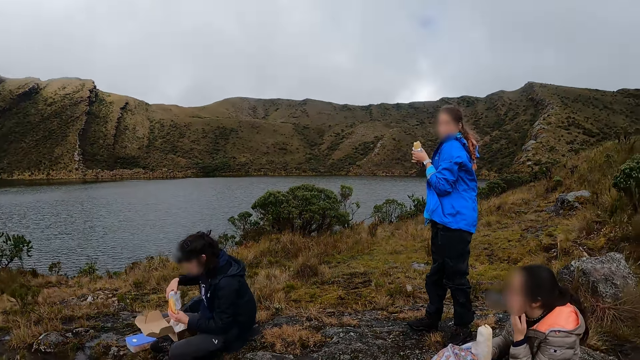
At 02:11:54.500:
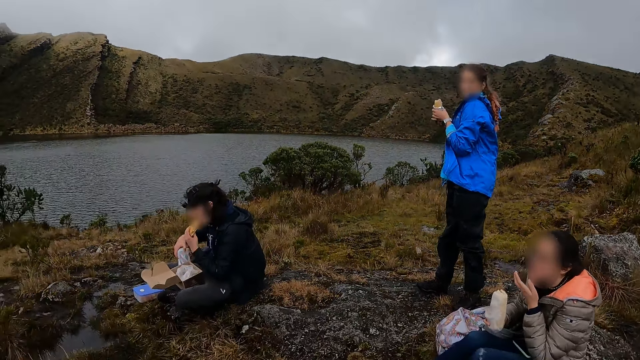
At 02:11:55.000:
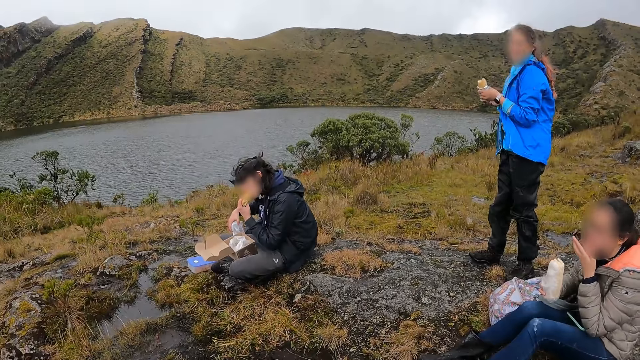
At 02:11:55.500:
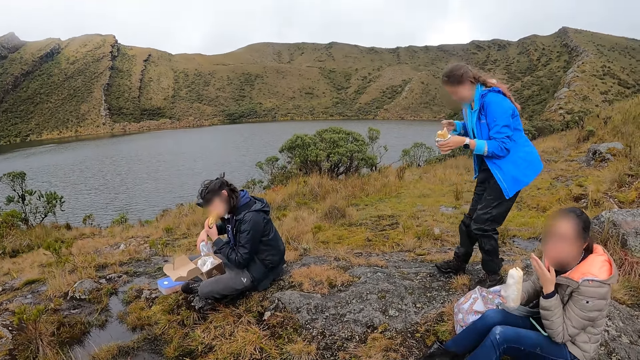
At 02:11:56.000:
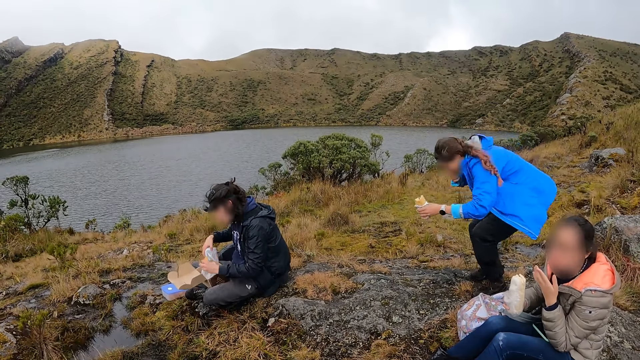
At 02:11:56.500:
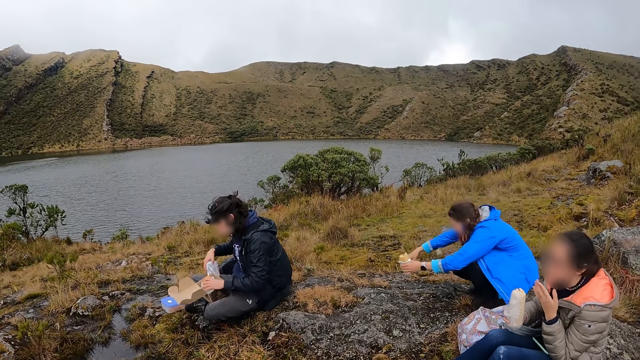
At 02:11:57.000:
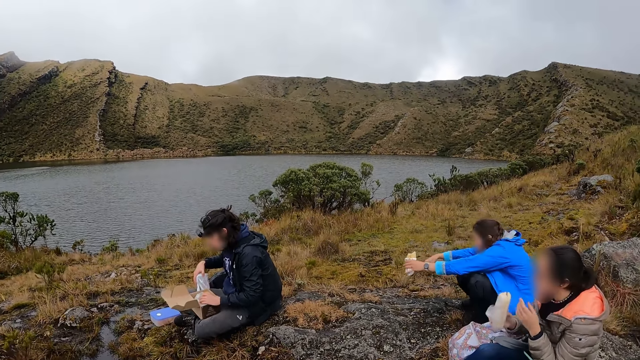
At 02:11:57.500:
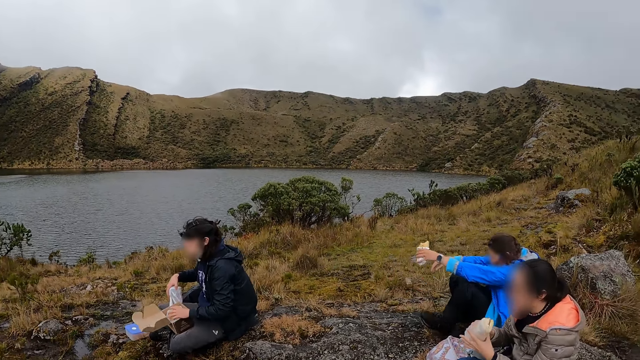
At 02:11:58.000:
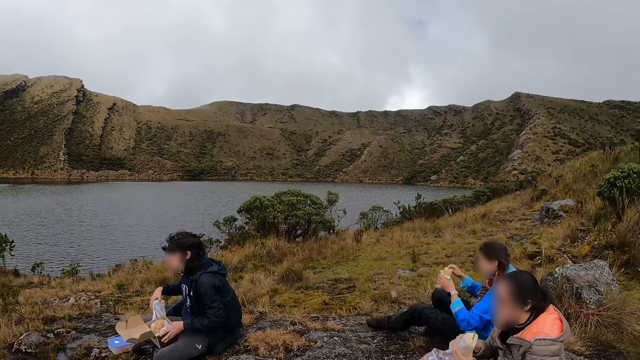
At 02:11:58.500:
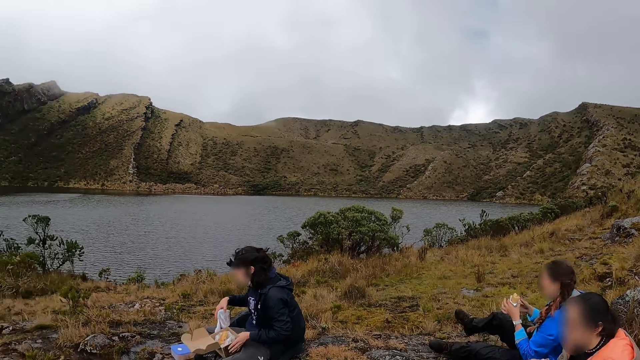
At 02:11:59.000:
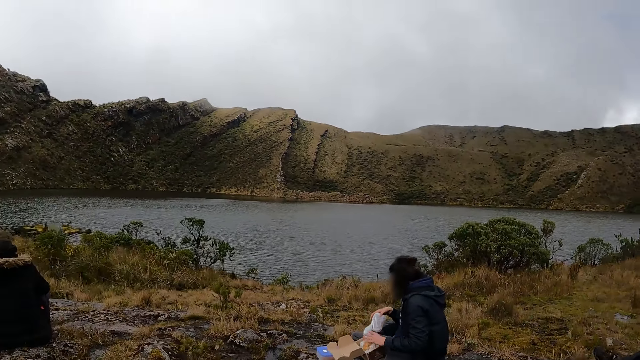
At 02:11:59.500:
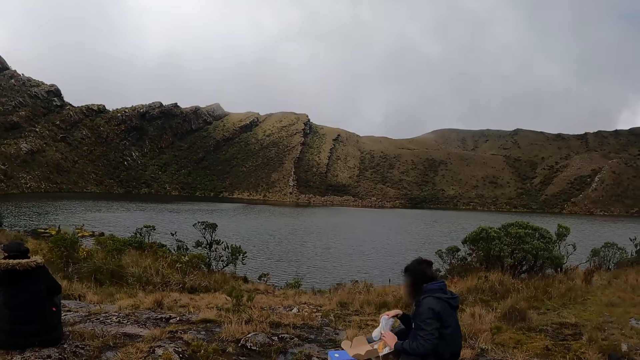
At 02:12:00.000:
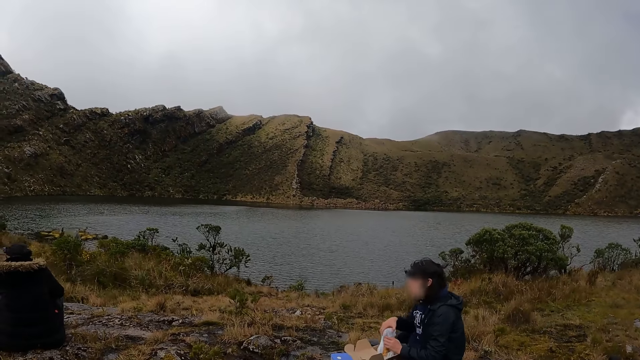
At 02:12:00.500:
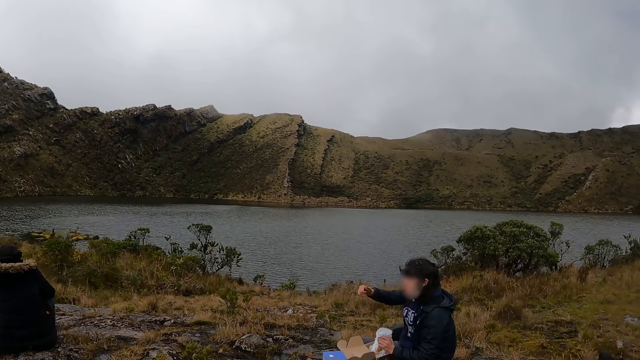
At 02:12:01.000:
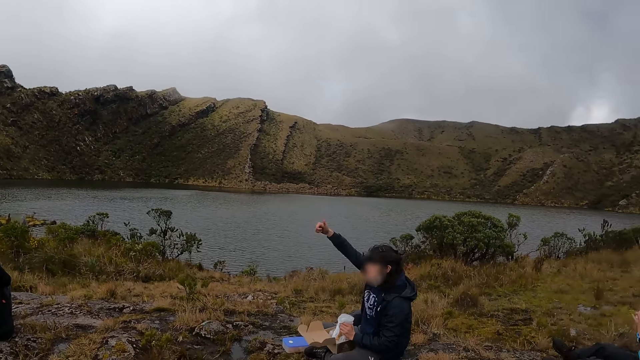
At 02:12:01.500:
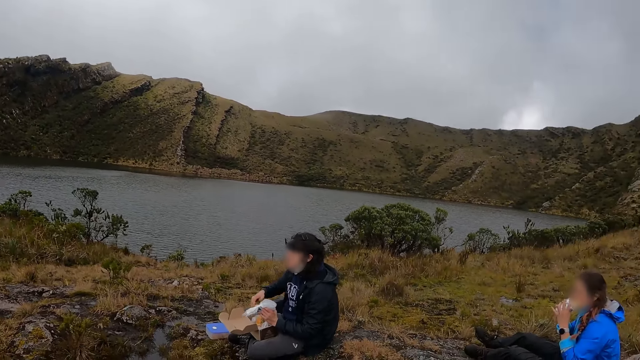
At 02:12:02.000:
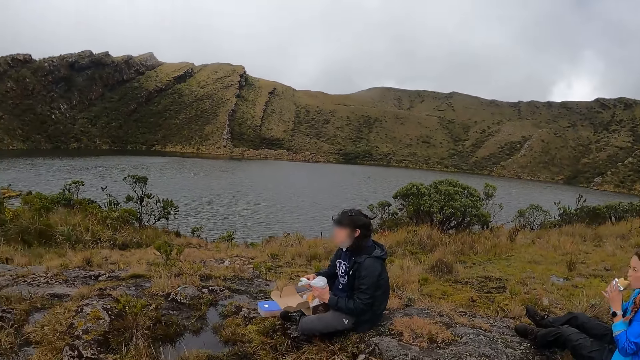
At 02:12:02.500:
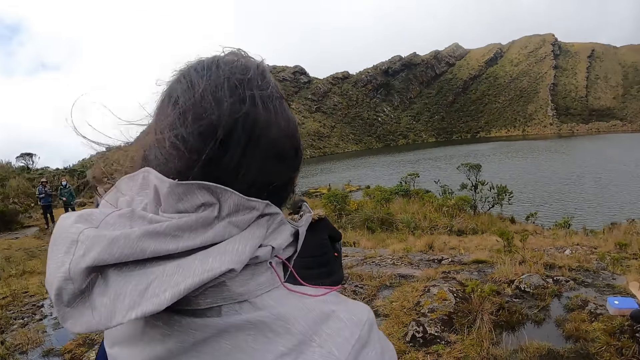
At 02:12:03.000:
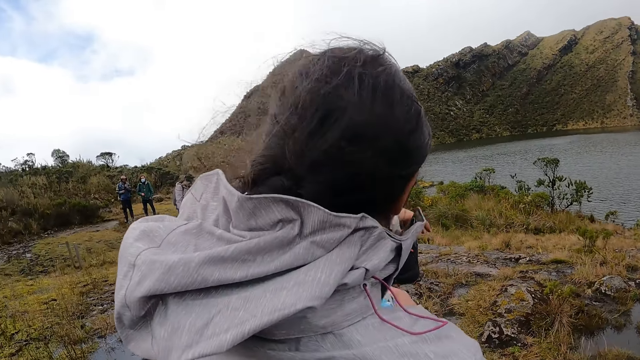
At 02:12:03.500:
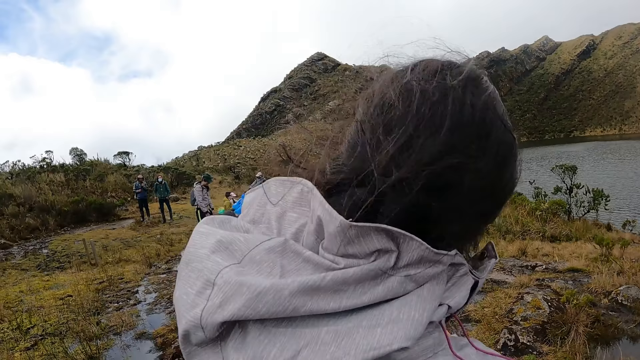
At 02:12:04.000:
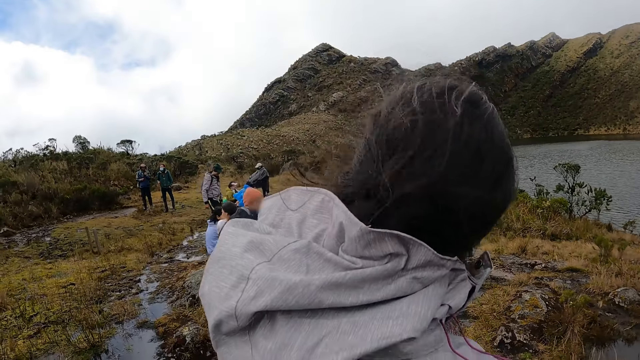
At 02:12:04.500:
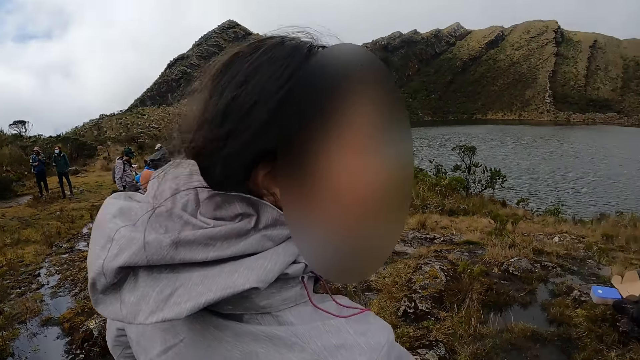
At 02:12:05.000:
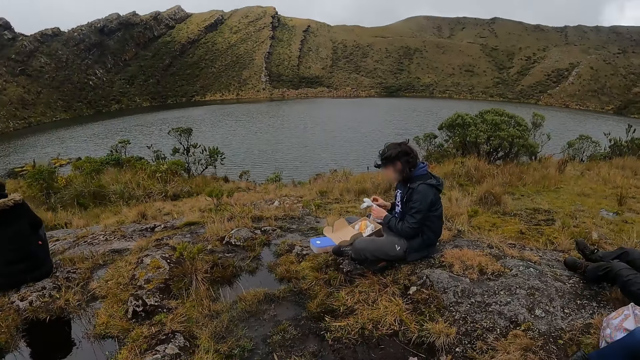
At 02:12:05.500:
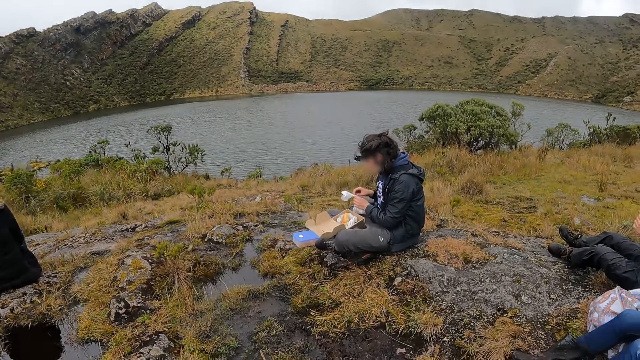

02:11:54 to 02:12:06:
The woman holds a wrapped food in her right hand. The woman puts the food in her left hand into her mouth. The woman passes the wrapped food in her right hand to her left hand.

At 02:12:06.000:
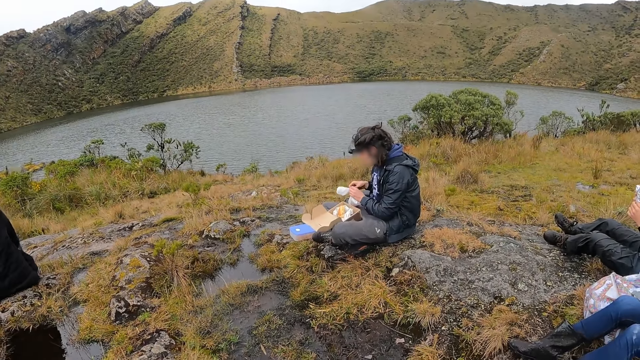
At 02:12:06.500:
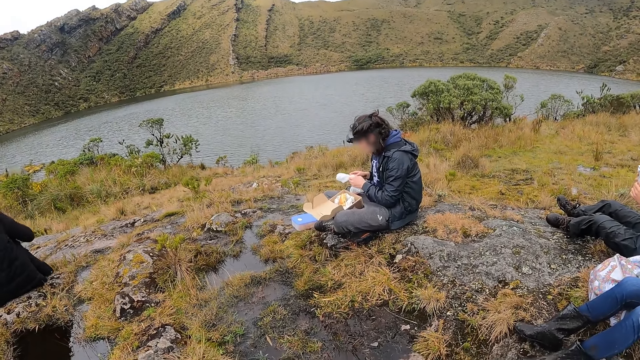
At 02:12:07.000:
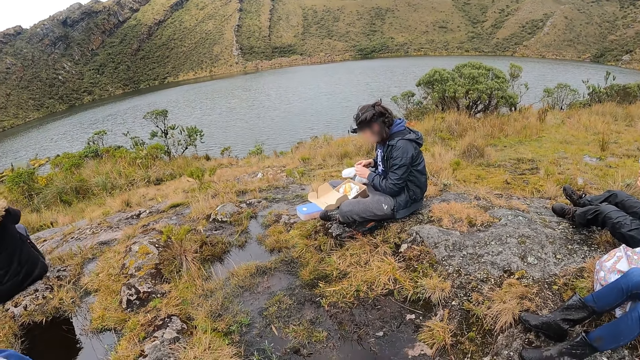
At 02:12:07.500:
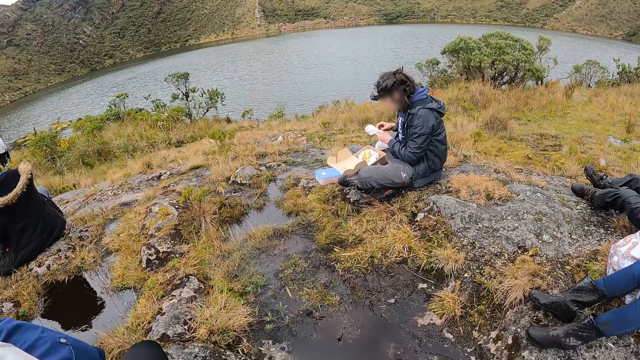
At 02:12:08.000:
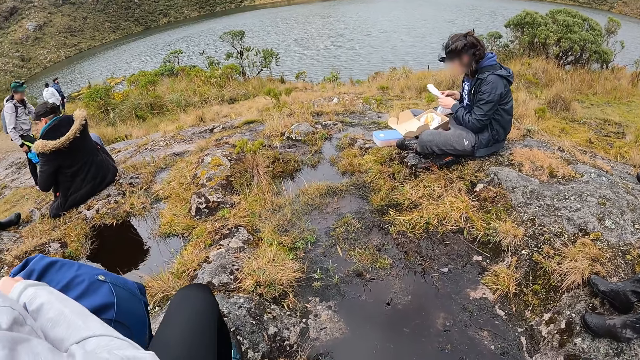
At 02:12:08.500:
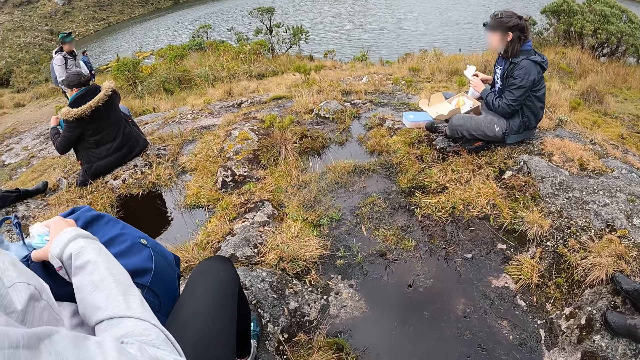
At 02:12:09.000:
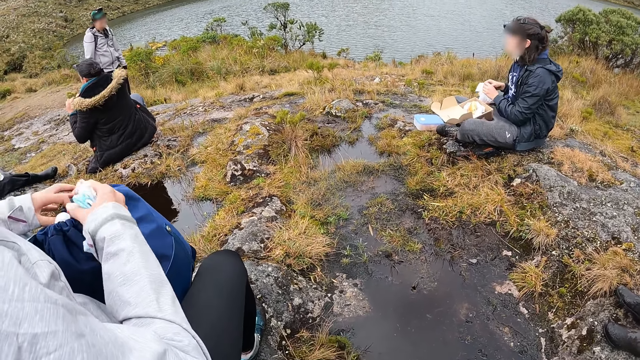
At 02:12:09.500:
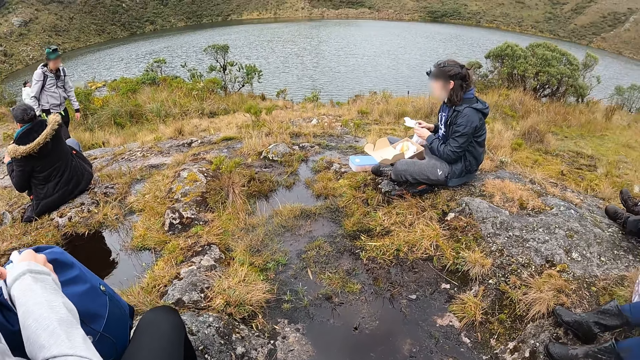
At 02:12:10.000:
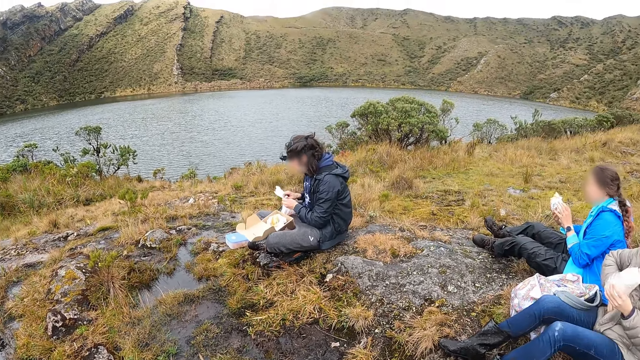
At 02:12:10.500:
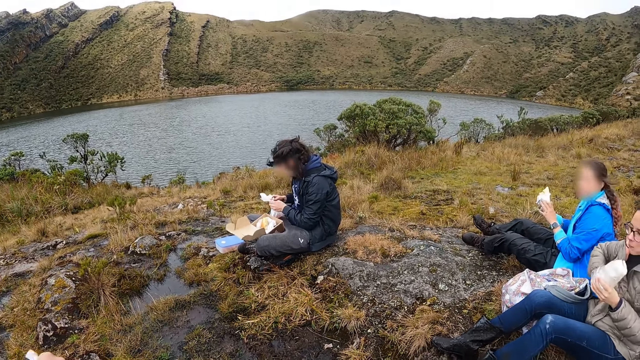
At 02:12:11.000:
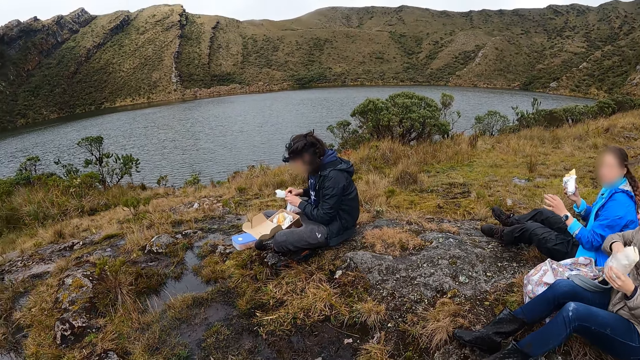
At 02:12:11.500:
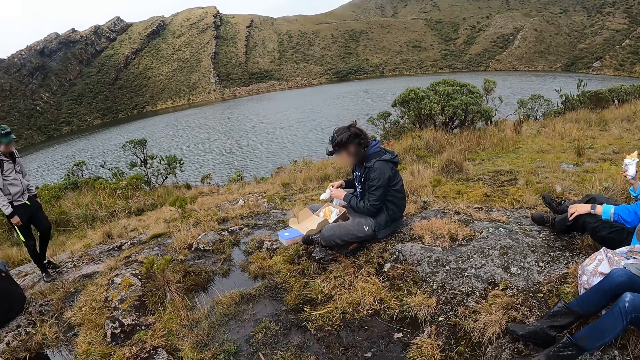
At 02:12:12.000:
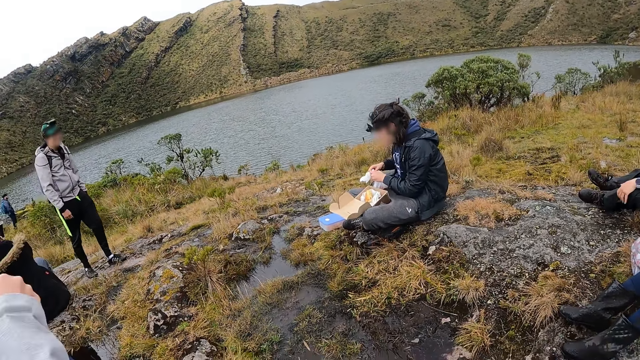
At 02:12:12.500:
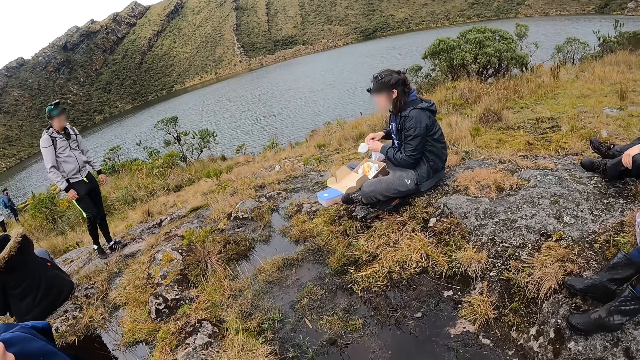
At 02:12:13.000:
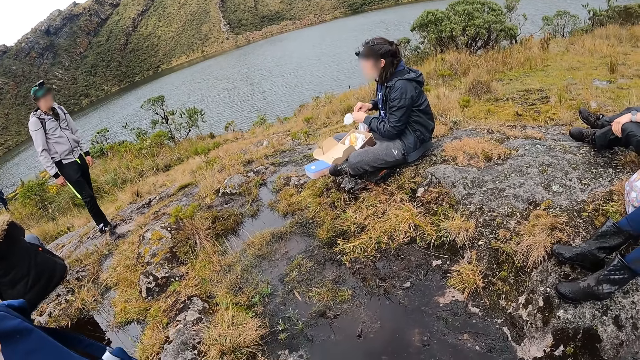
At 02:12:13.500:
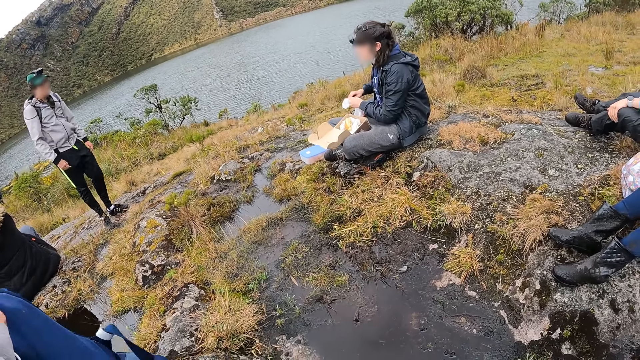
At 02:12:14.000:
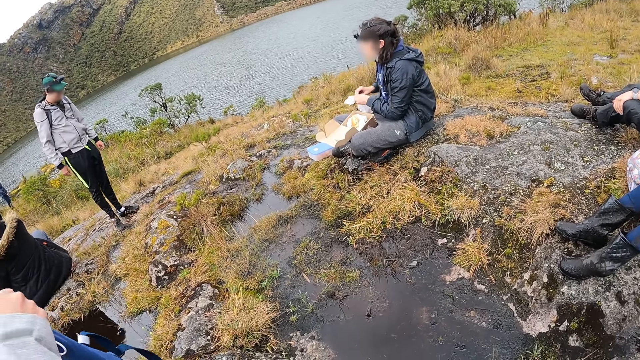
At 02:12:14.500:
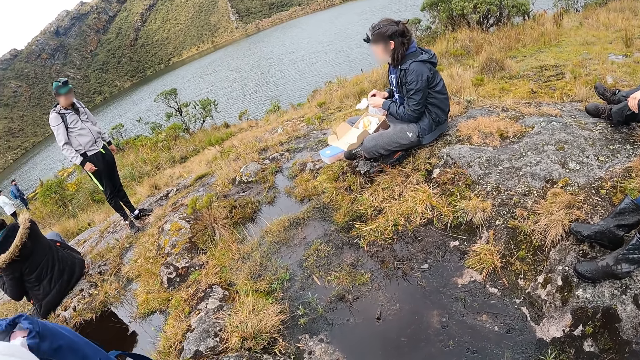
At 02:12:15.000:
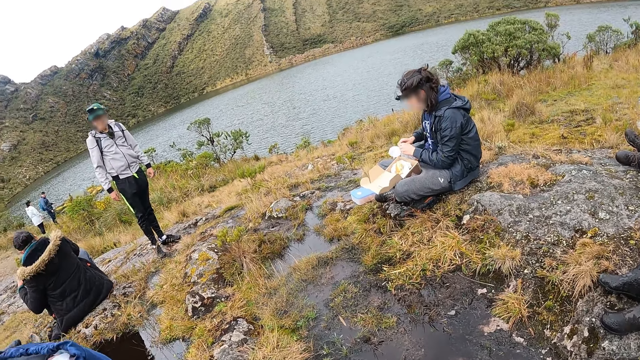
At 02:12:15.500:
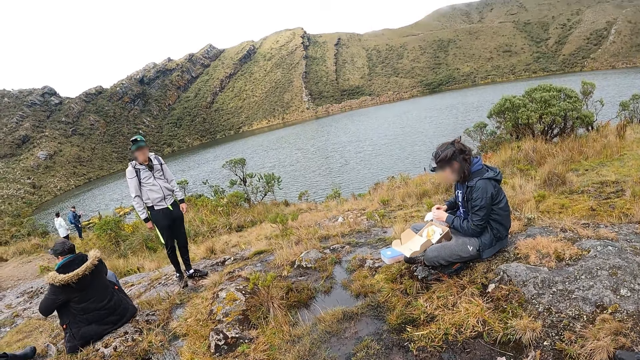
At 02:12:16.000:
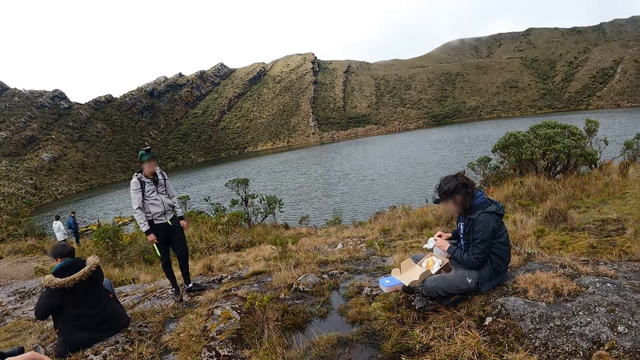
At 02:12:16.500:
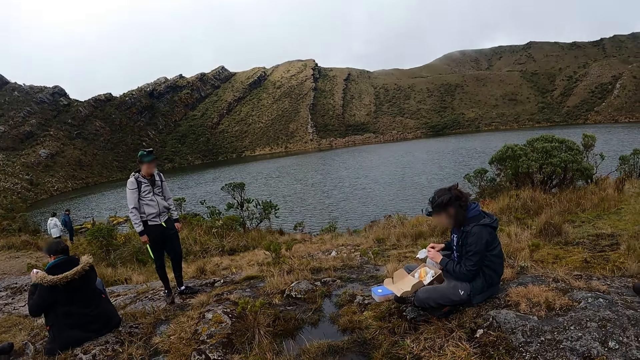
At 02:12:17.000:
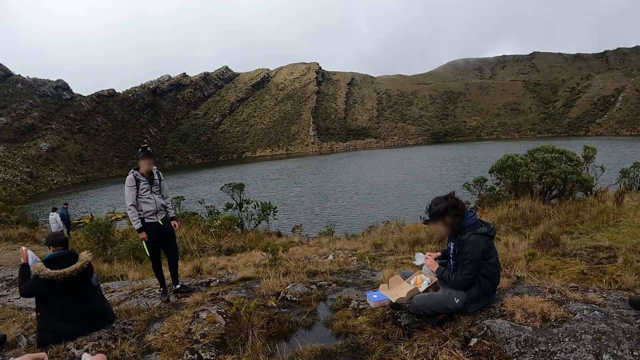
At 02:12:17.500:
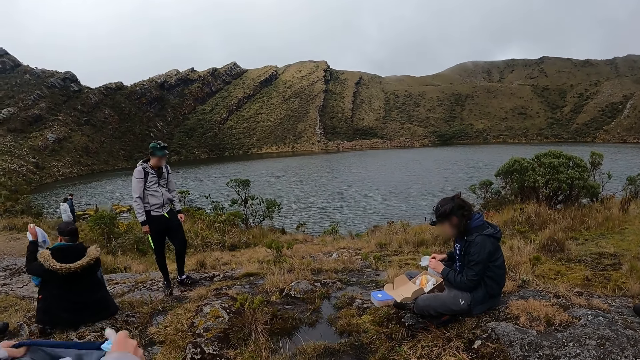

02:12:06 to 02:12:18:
A woman adjusts a bag with her hands.
